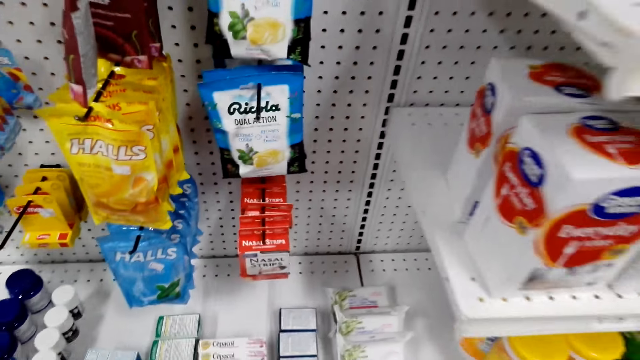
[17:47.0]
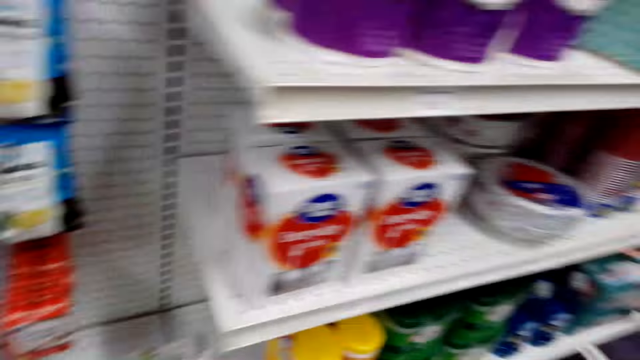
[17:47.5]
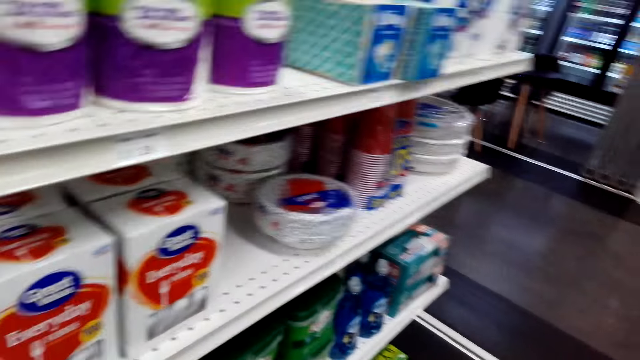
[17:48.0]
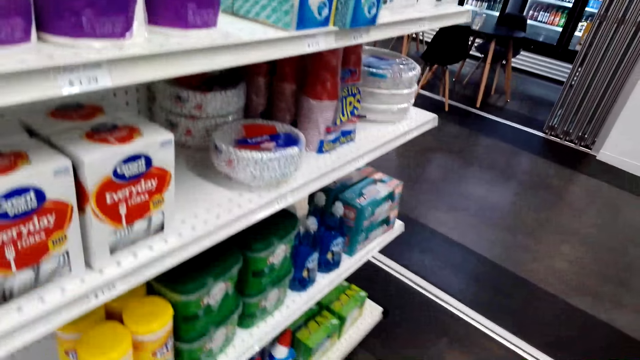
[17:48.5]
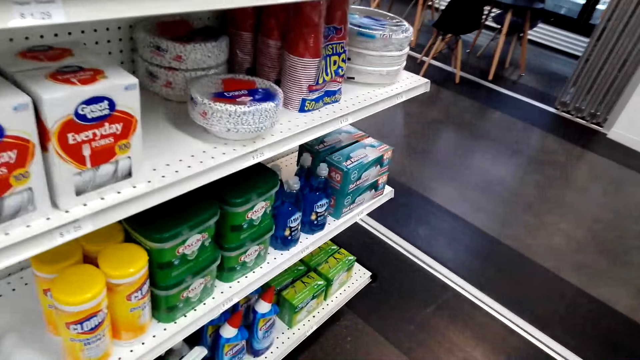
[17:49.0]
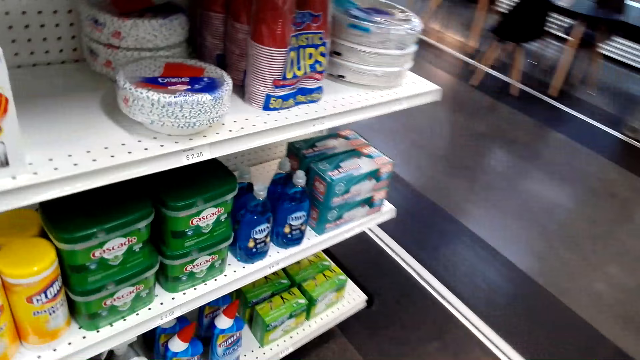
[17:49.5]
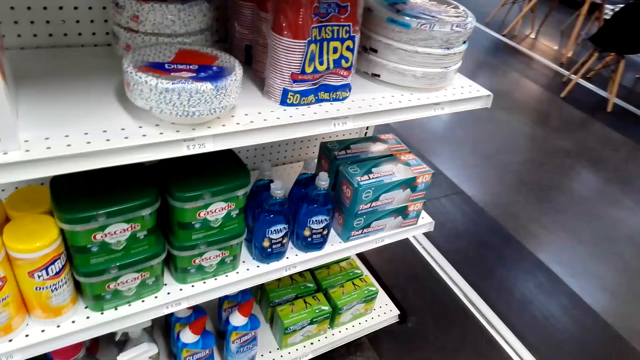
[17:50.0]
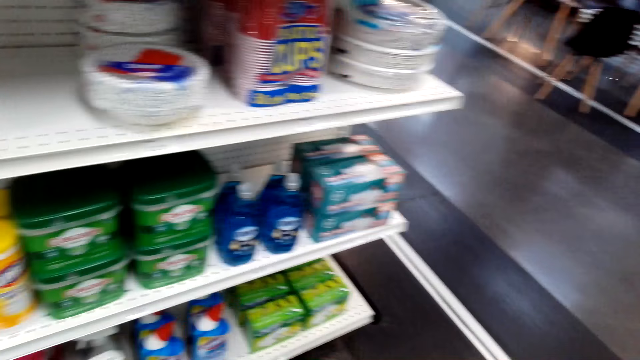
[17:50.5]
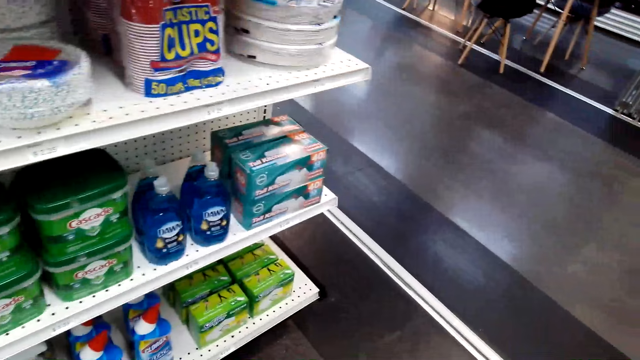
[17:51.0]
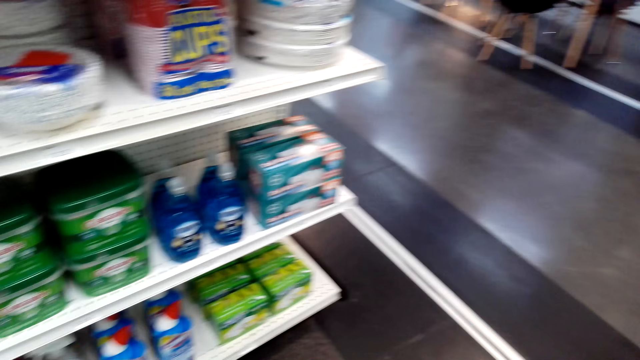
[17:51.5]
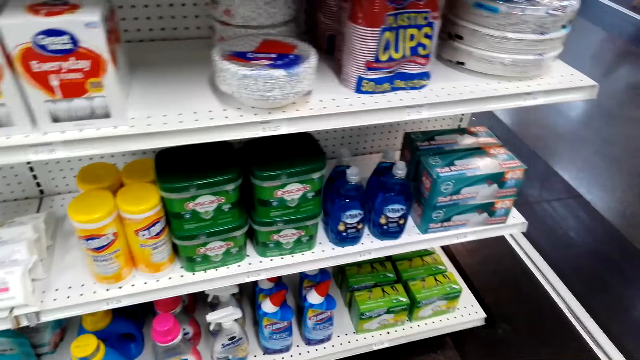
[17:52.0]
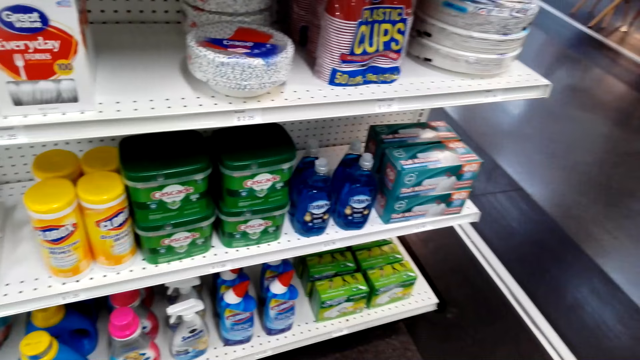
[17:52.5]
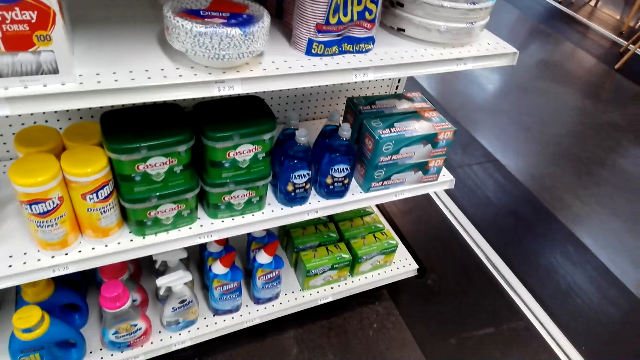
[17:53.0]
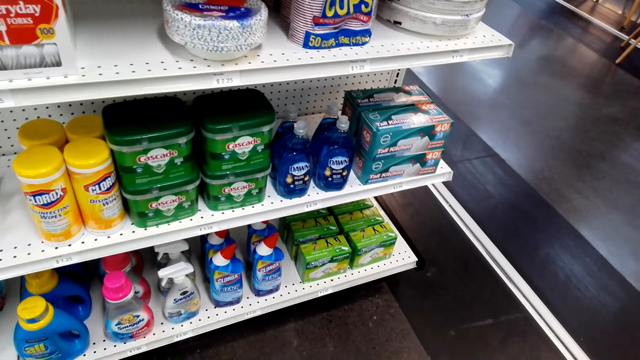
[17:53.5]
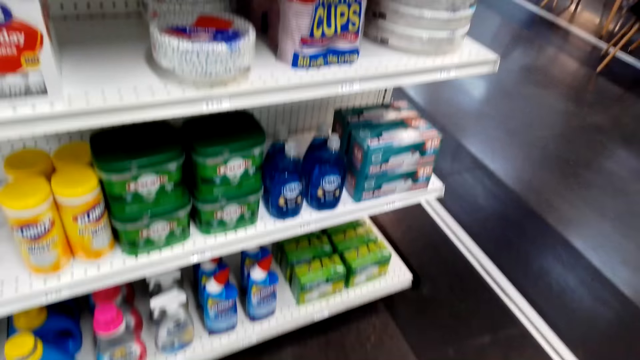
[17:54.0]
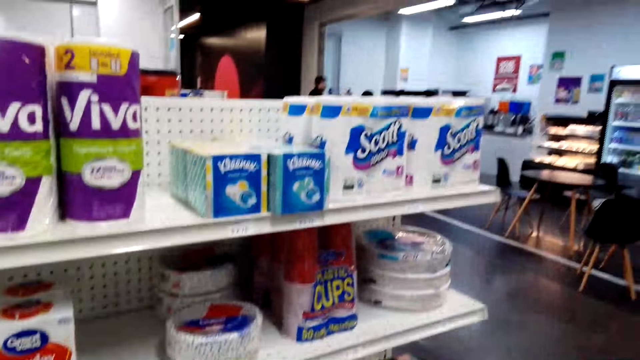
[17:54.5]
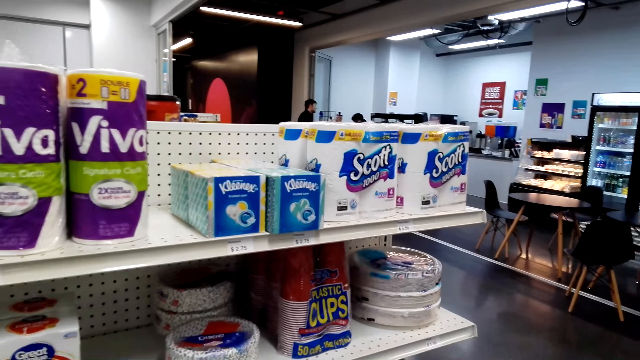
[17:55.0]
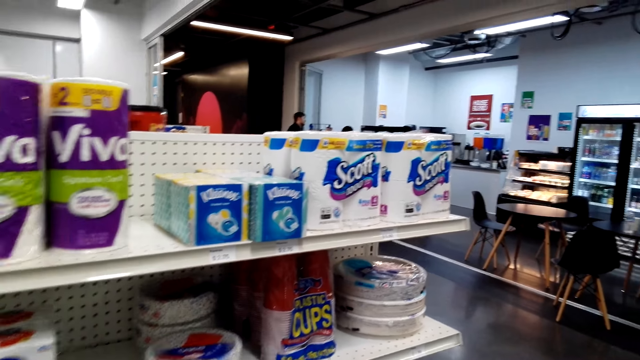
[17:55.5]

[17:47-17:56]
The camera wearer looks through the shelves.

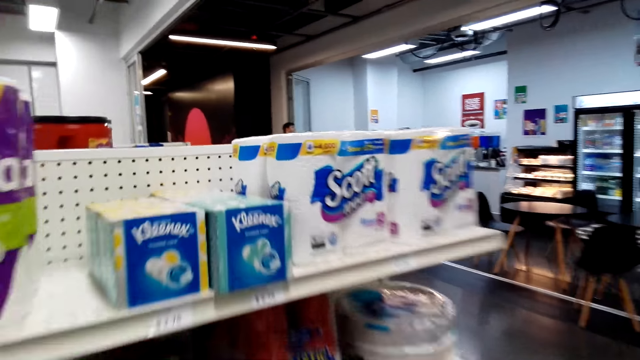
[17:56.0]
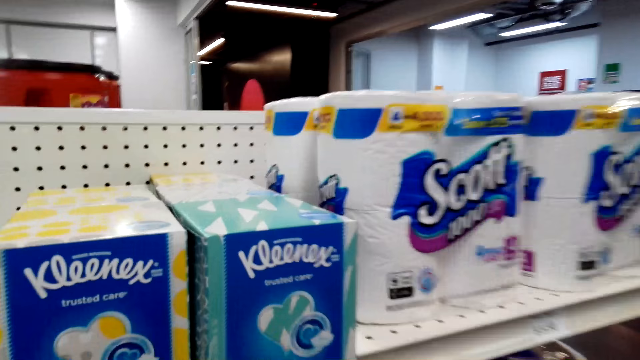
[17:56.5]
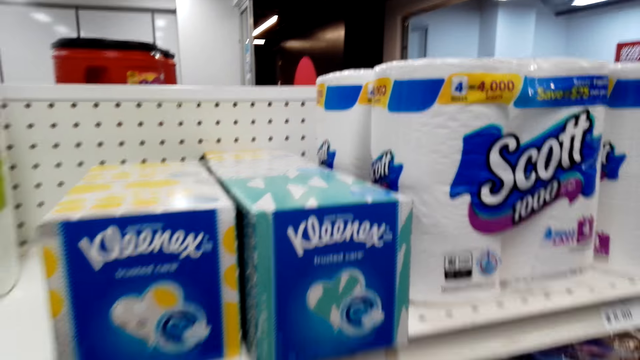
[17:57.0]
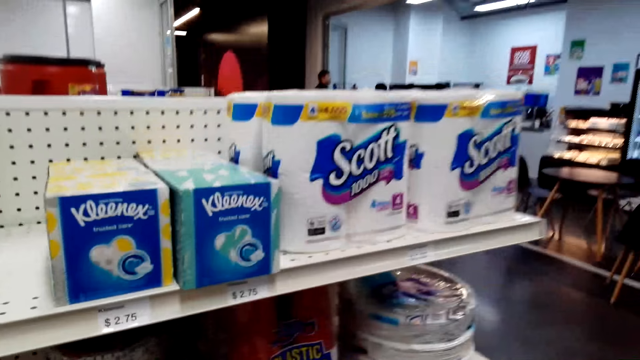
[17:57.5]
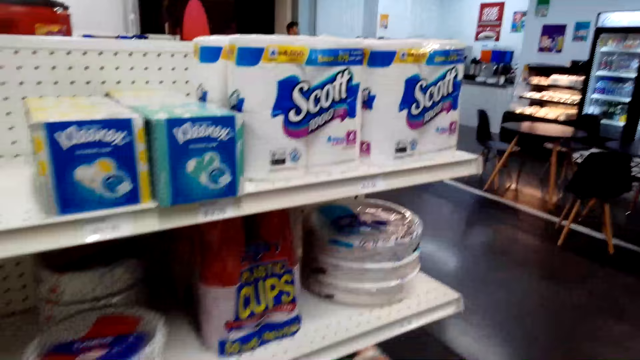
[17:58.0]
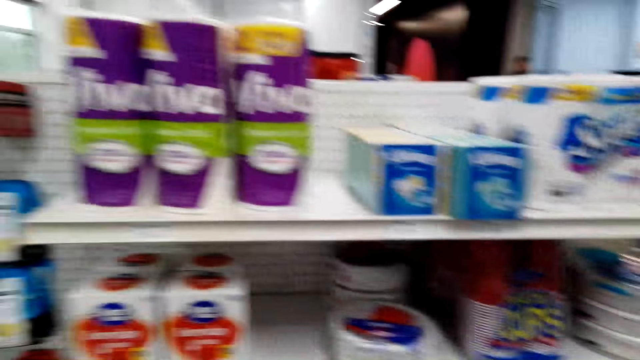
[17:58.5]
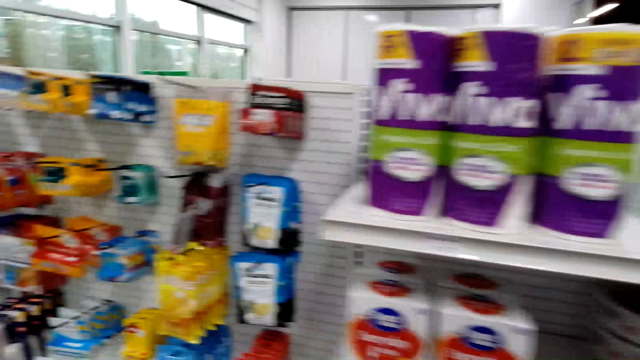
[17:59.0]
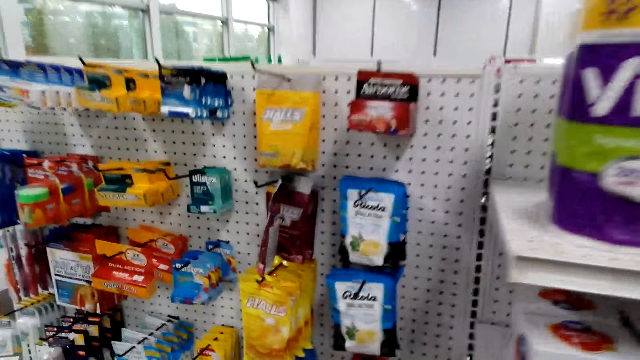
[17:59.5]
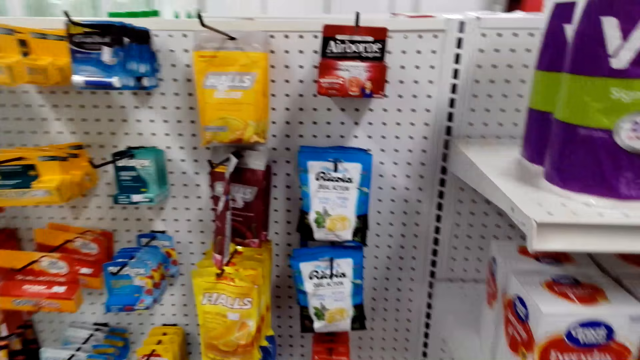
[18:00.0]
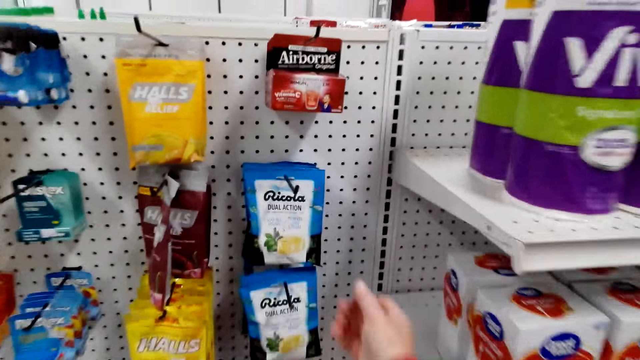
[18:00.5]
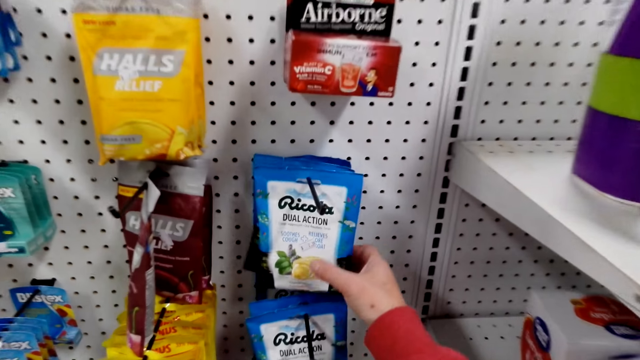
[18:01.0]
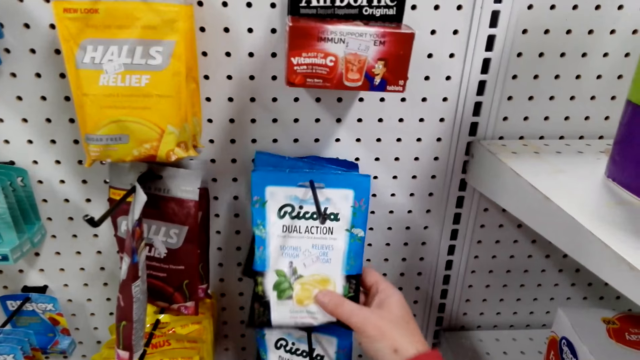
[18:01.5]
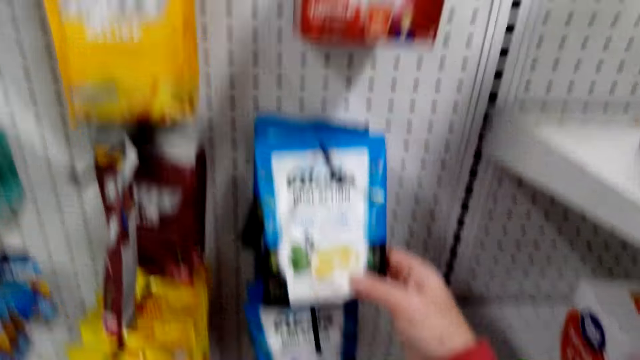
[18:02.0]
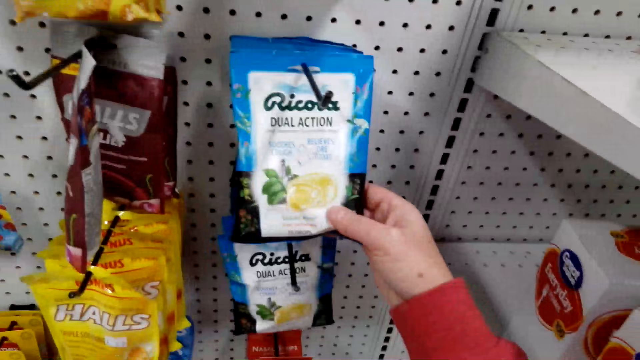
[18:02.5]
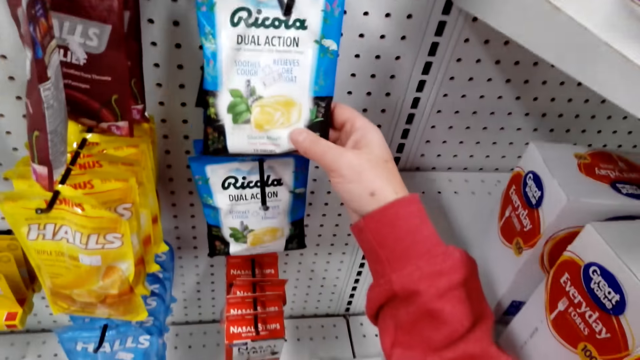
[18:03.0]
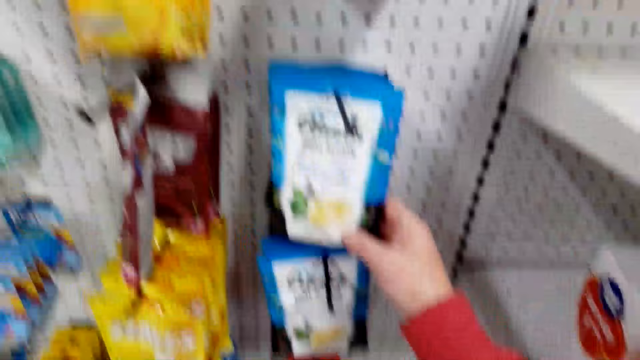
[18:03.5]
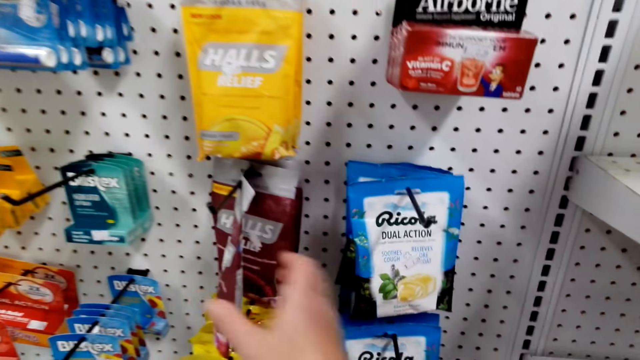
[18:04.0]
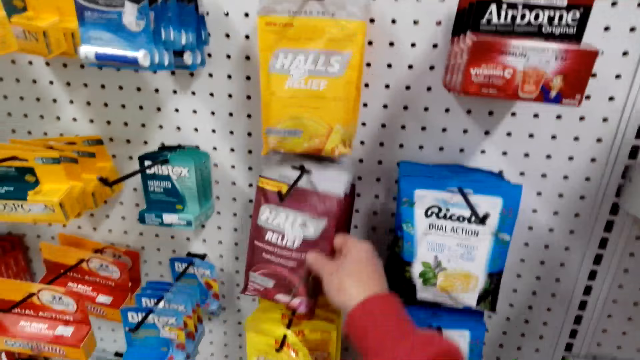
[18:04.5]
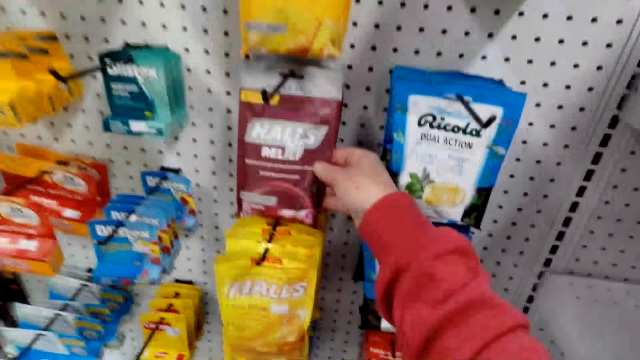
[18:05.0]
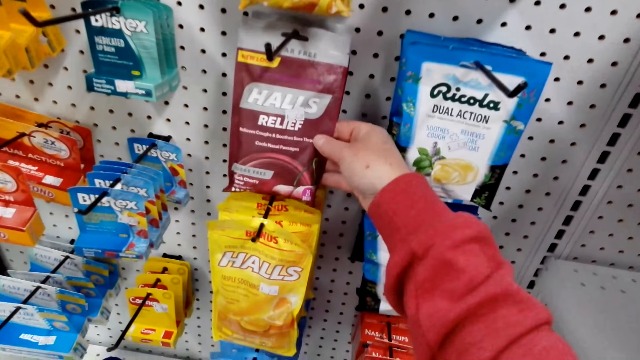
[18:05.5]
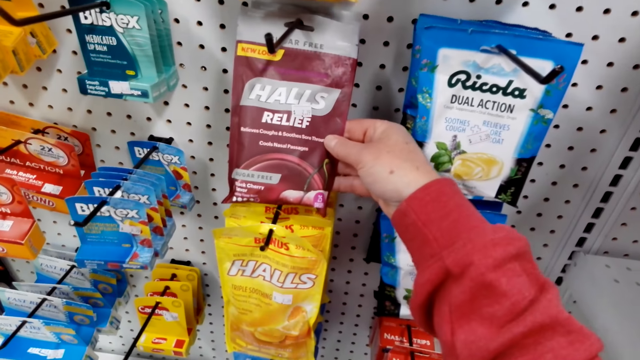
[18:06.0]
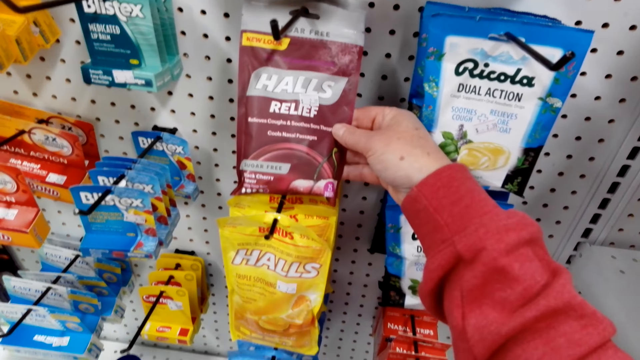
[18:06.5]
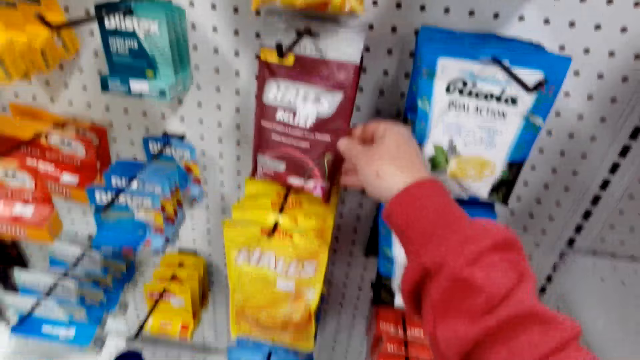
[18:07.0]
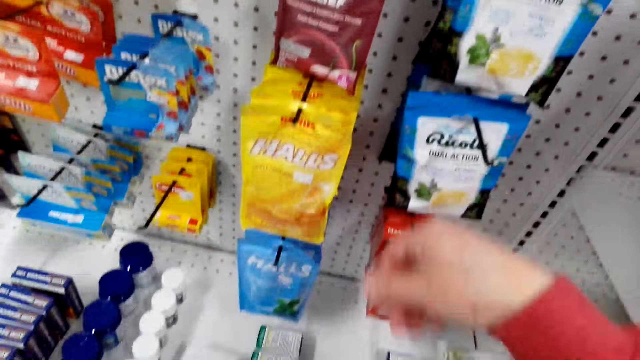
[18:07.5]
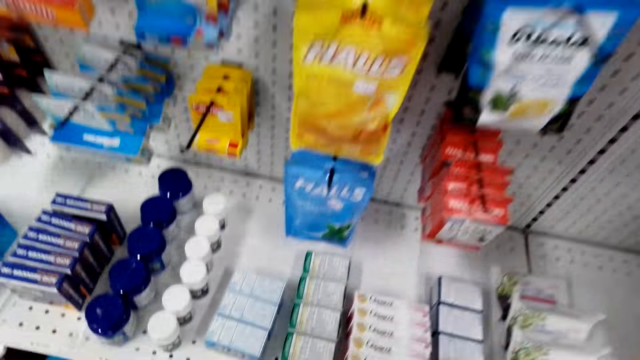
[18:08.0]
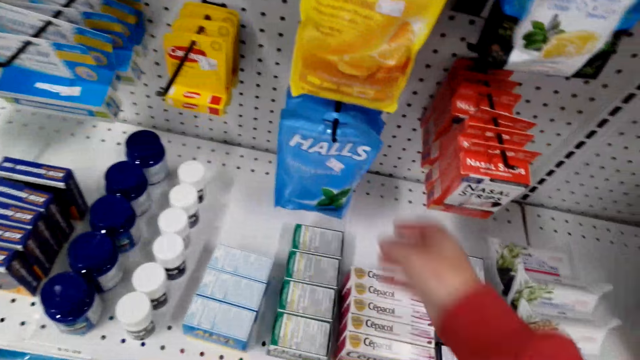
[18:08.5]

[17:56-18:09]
The camera wearer stares at the shelf. They look around. They speak. They hold something hanged on the shelf and let go of something. They hold something hanged on the shelf again. They stare at something. They let go of something again.
